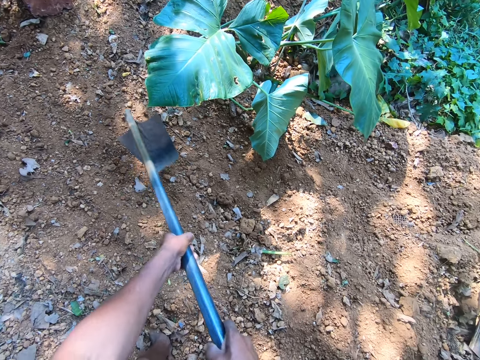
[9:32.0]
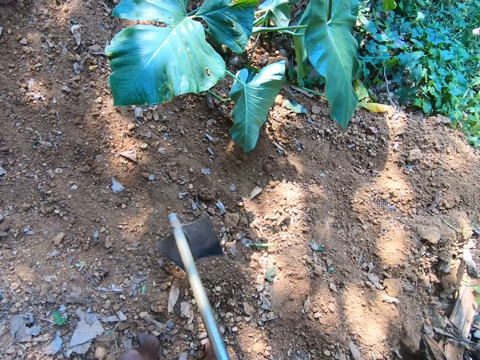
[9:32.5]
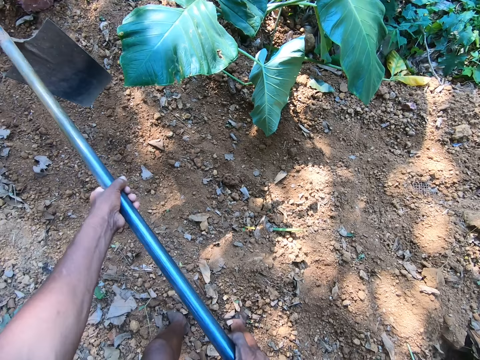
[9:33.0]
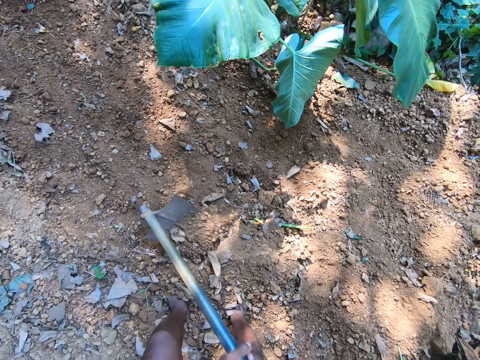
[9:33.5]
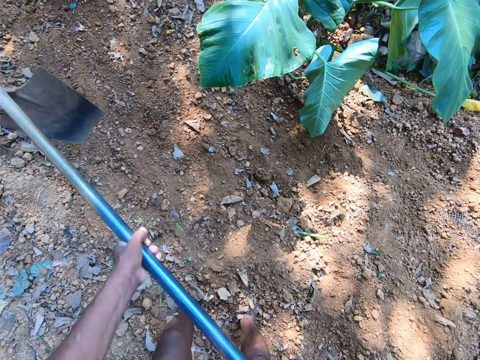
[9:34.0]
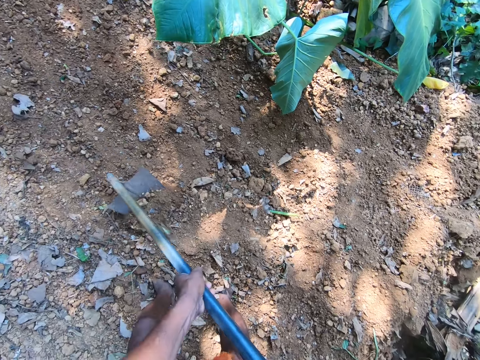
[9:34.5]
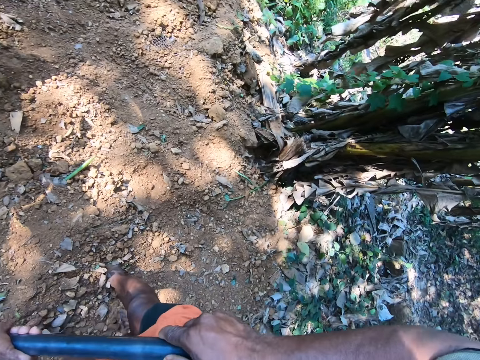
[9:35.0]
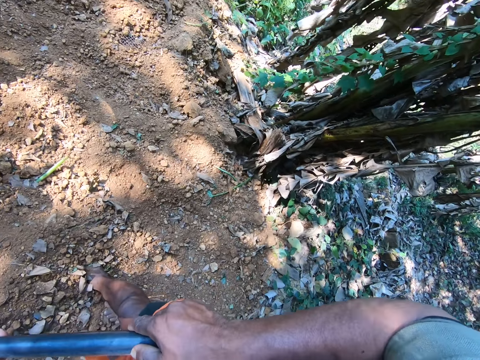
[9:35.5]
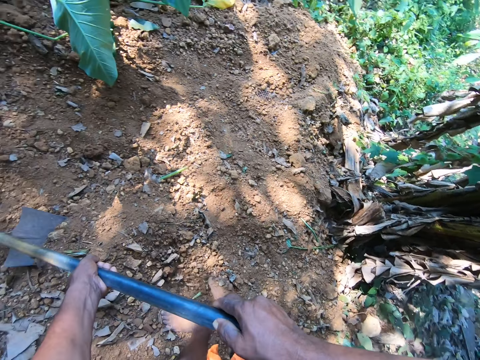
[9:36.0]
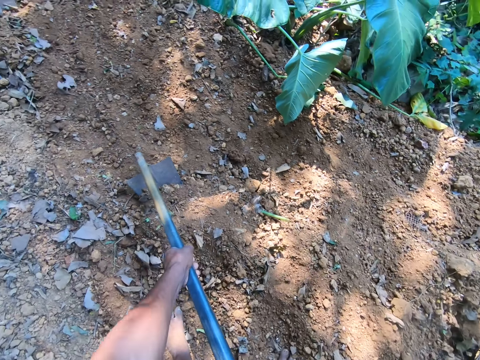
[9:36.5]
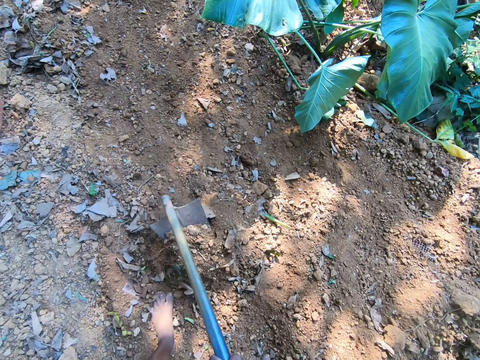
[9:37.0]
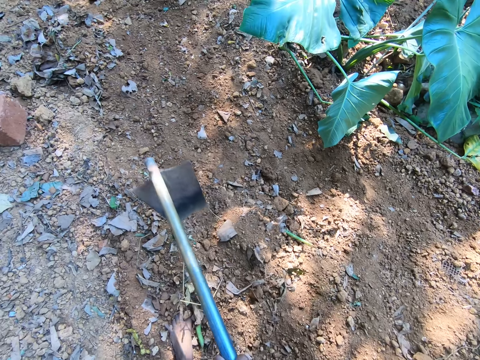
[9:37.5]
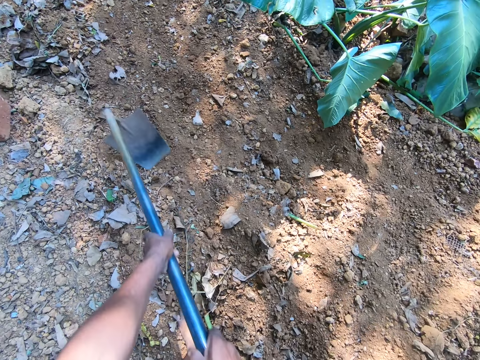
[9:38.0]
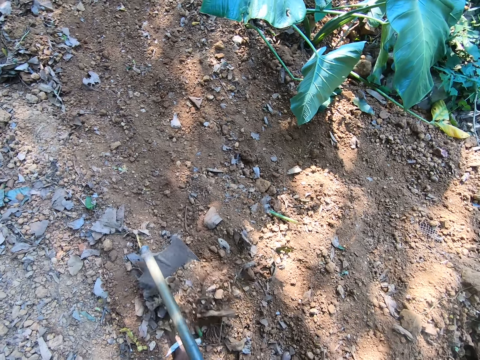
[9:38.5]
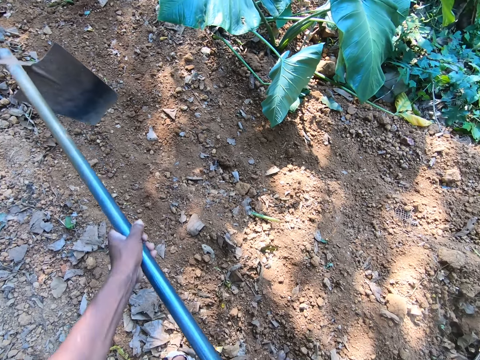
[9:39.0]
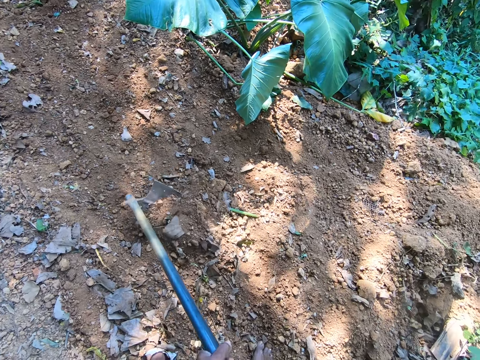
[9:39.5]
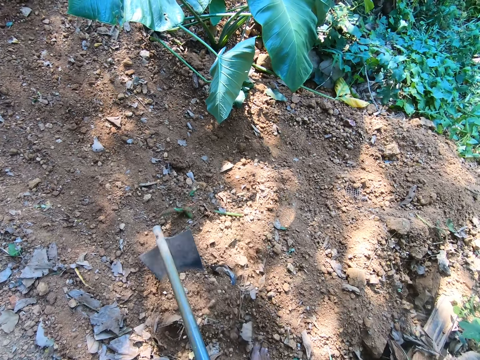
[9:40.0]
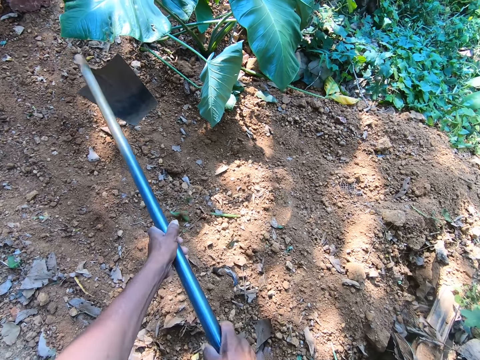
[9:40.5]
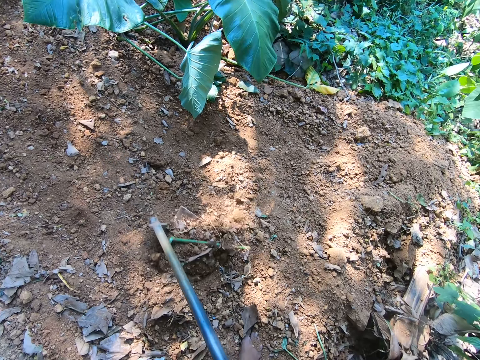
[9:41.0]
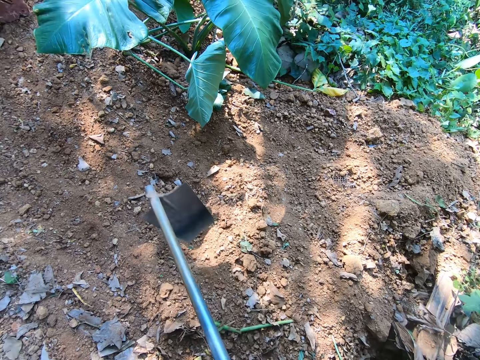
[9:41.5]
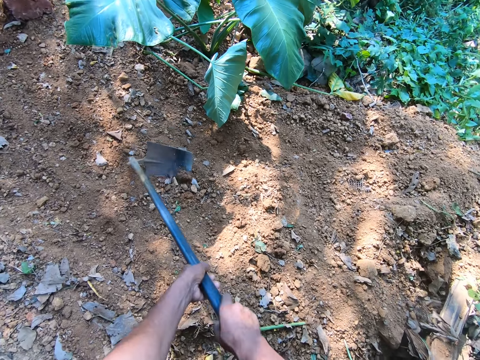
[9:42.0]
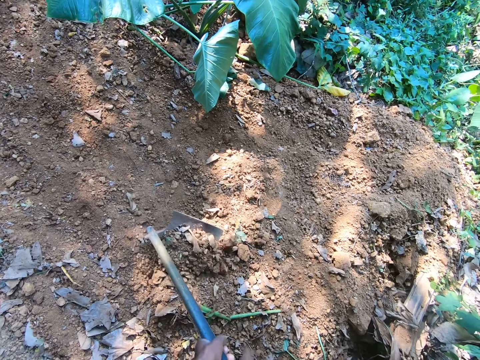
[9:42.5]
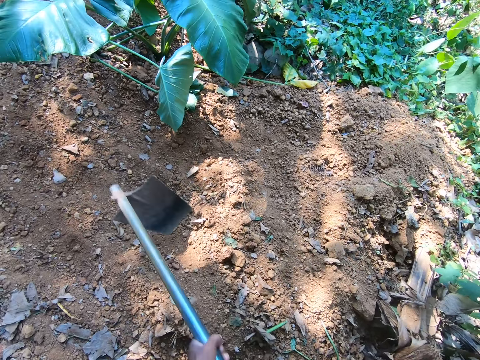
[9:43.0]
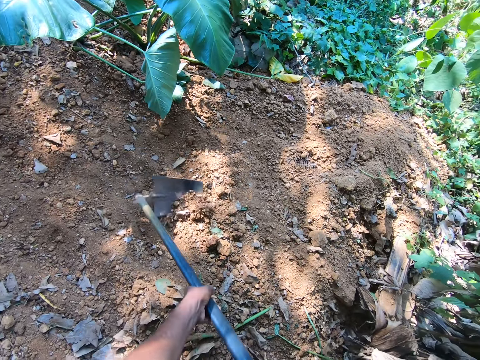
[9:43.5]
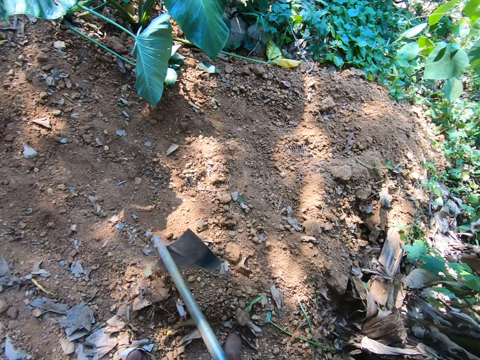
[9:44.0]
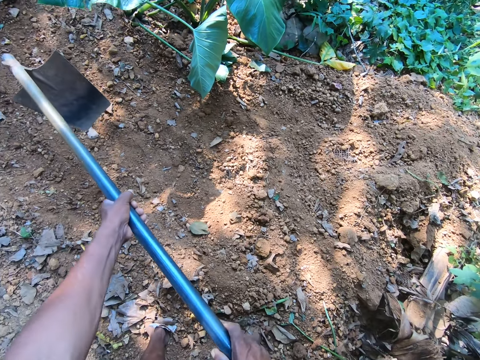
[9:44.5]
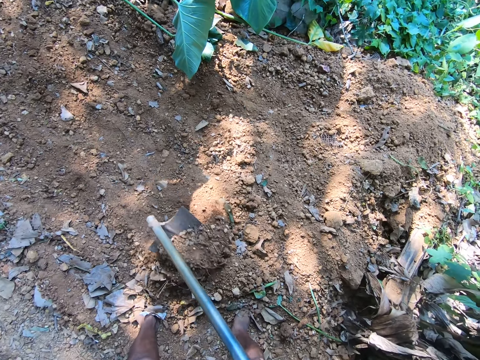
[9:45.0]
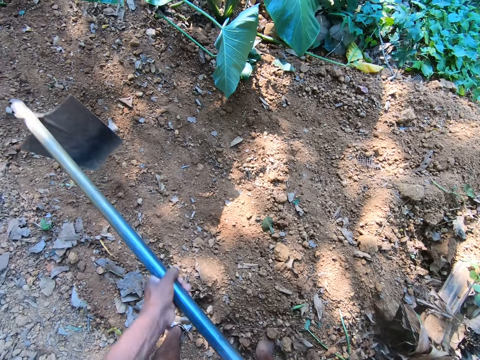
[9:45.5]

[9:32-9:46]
The camera wearer looks around in the compound. They clear soil with a hoe.

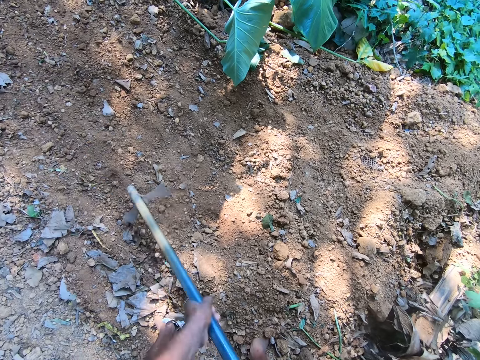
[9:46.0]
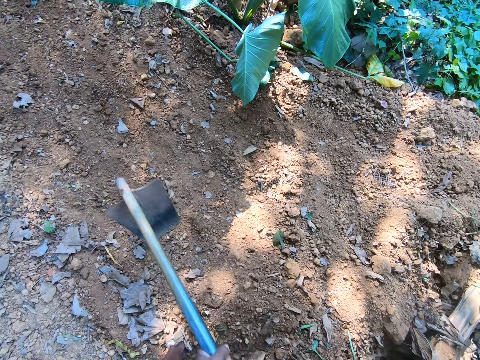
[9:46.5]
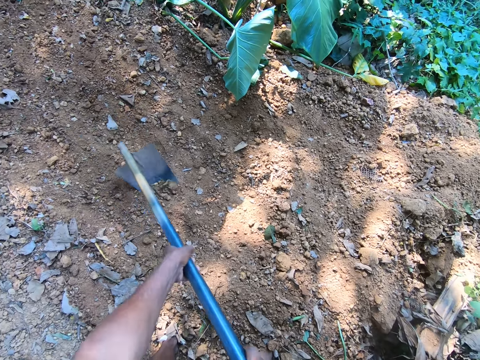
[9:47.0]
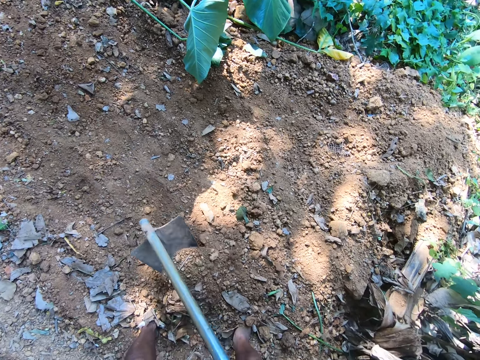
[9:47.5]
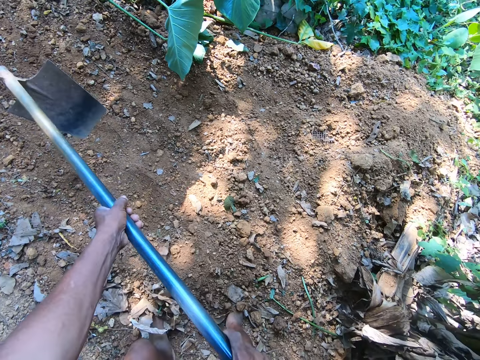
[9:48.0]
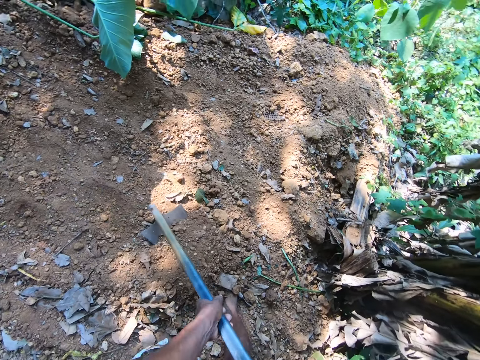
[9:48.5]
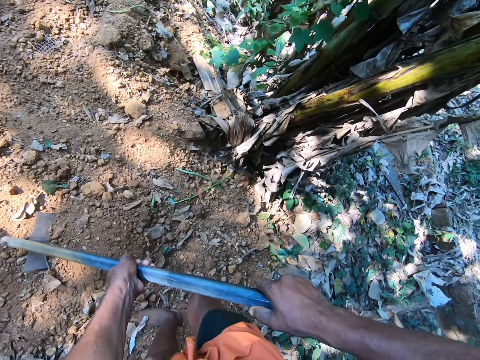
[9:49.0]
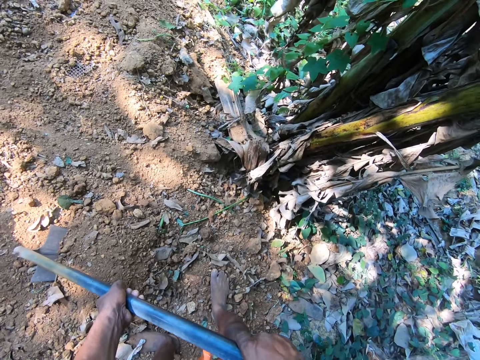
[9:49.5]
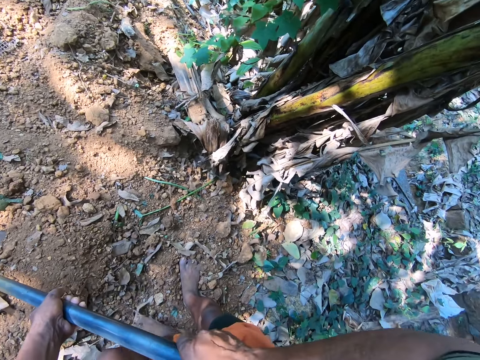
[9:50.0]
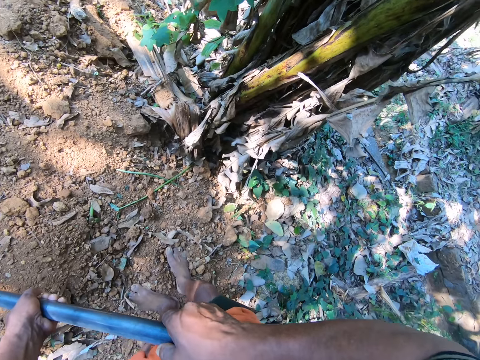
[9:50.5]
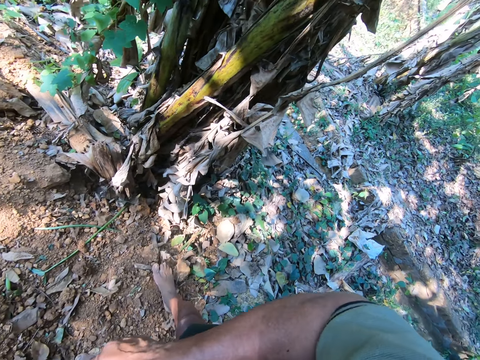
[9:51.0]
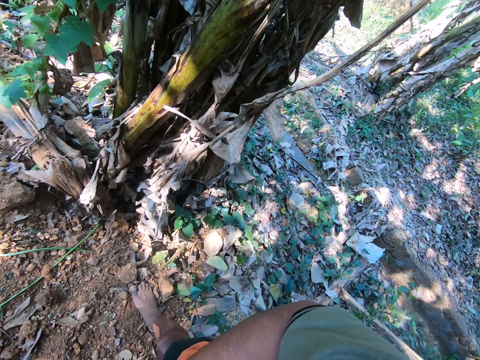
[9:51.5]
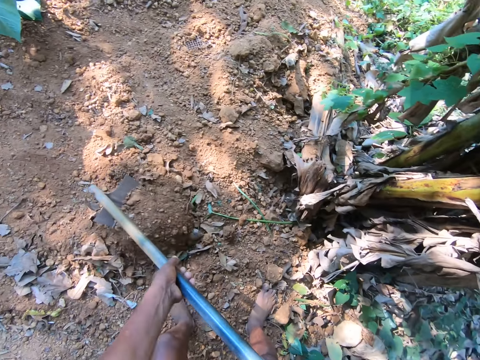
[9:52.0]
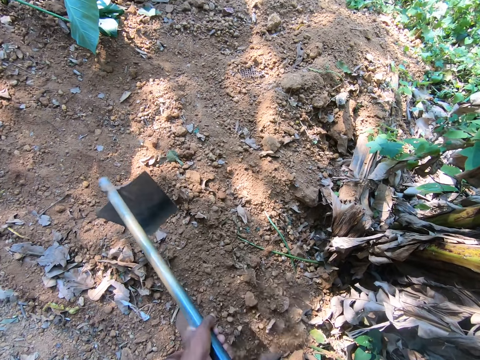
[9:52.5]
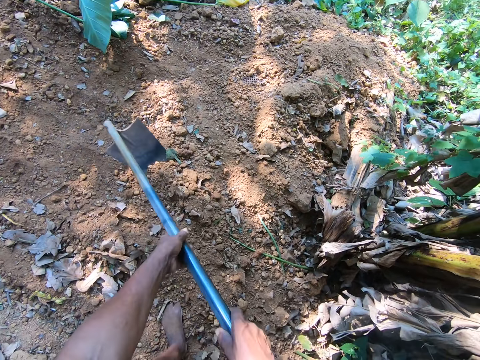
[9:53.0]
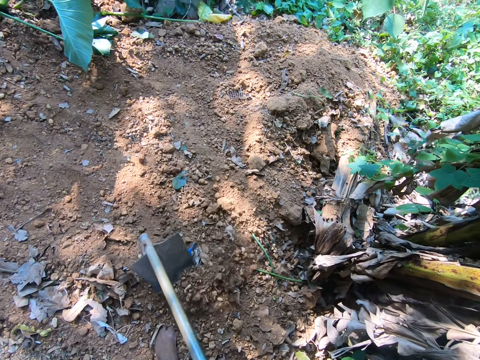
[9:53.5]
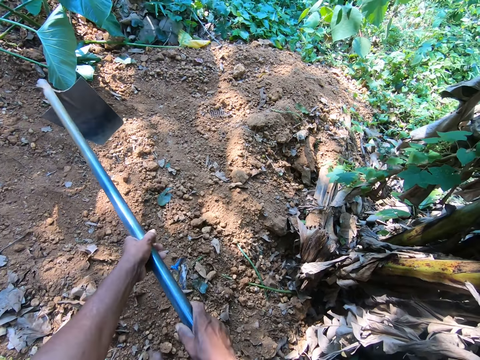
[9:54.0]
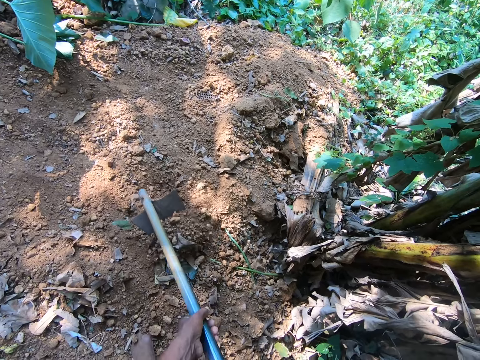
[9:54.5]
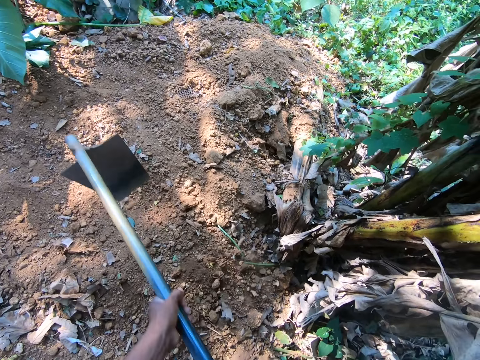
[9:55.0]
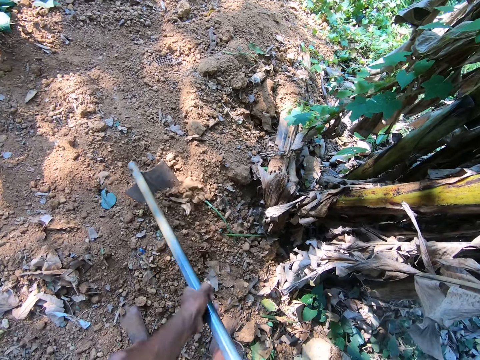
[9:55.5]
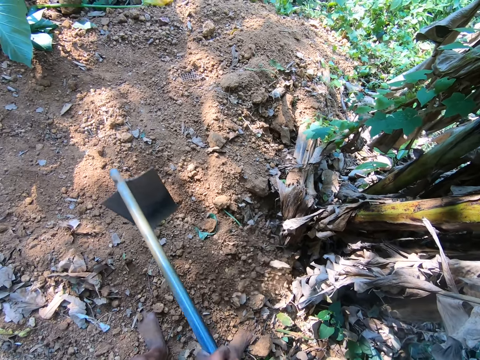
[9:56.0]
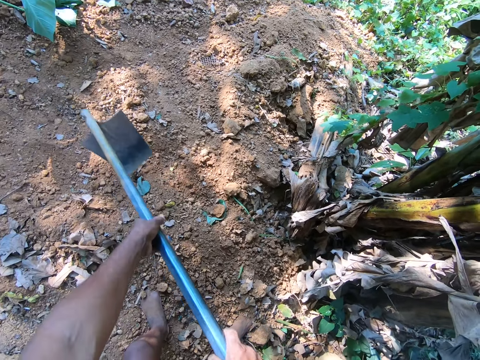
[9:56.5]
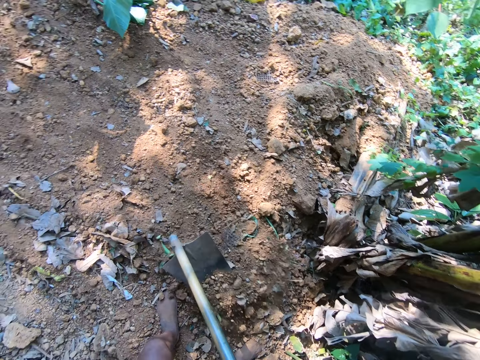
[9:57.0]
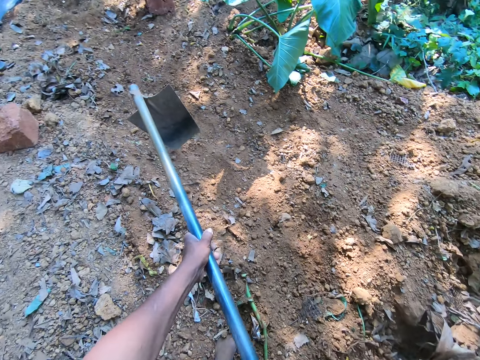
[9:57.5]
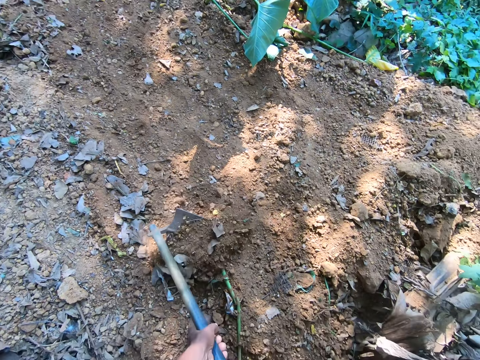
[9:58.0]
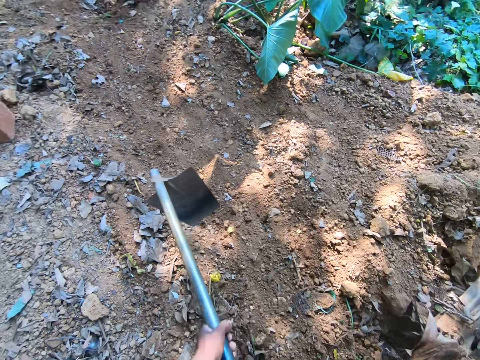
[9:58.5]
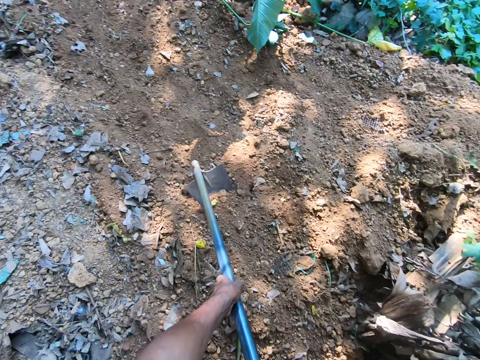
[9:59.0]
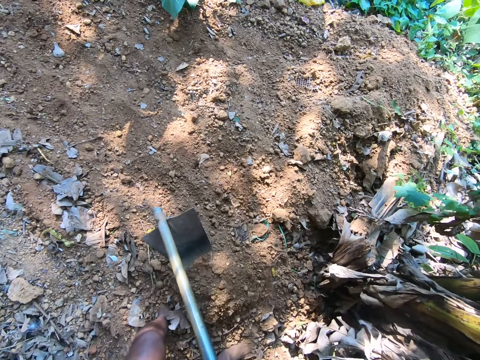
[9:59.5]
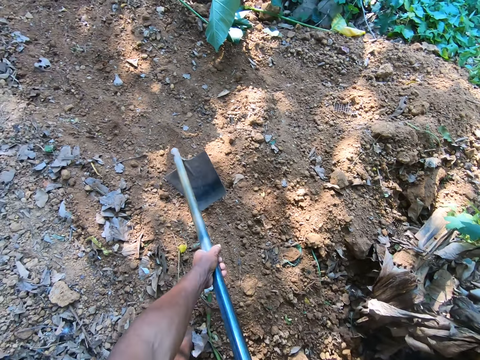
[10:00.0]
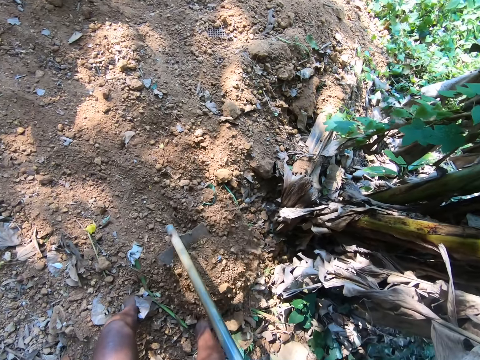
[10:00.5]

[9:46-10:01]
The camera wearer looks around in the compound. They scrape sand on the floor with the hoe in both hands.
